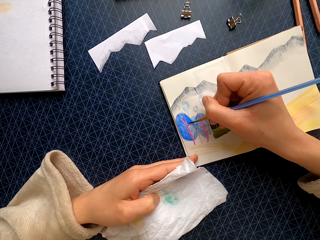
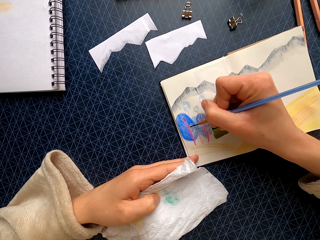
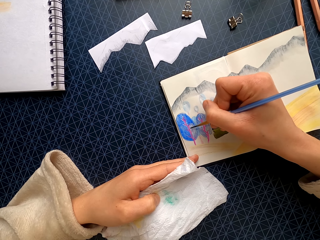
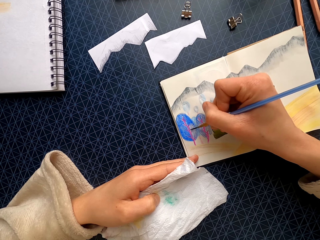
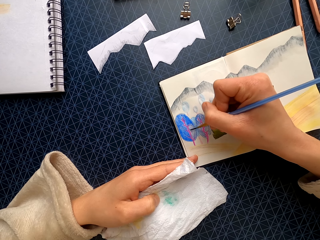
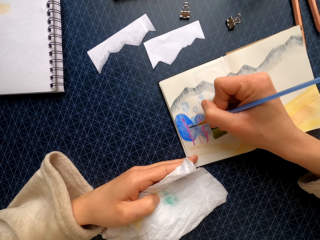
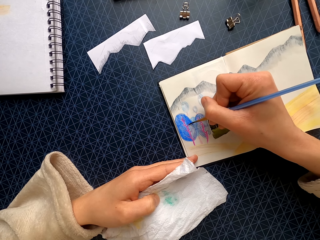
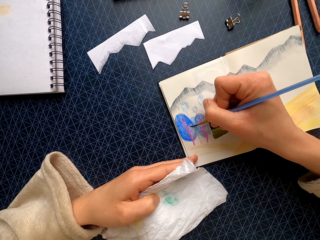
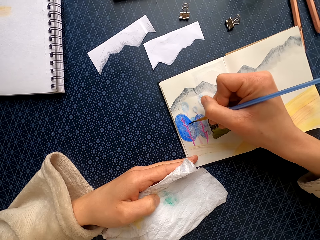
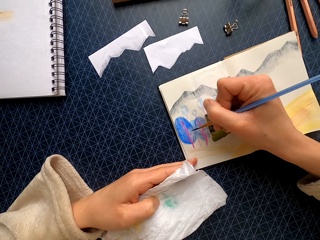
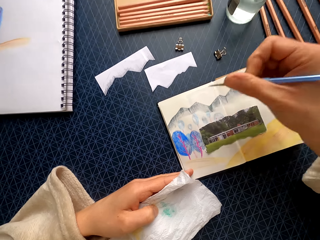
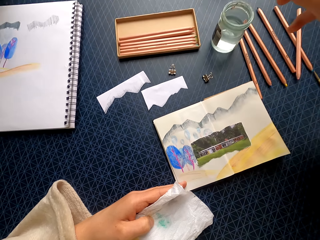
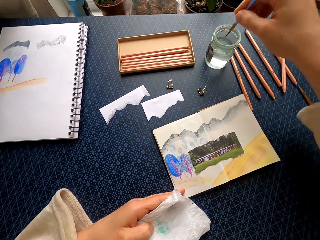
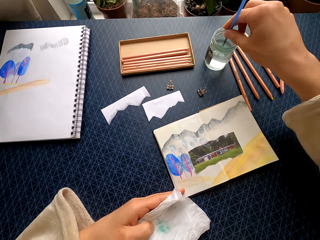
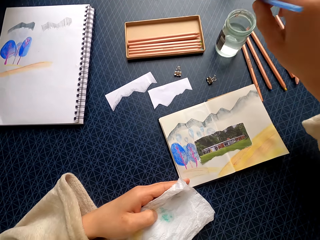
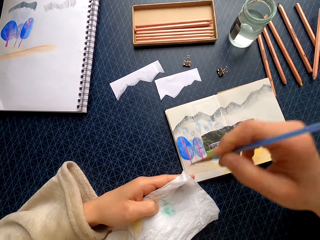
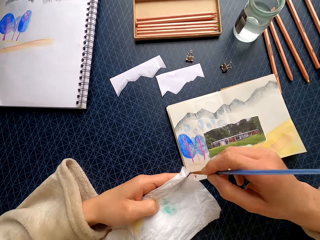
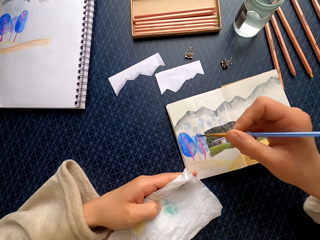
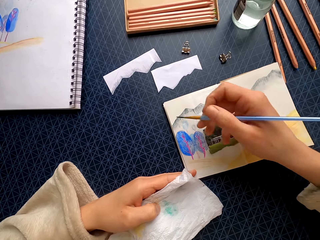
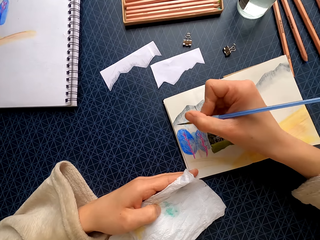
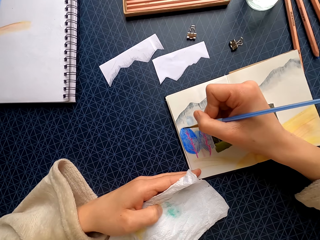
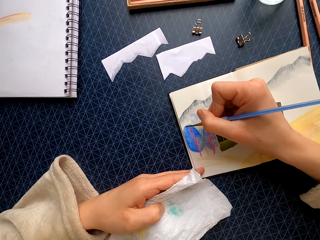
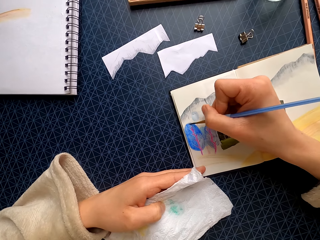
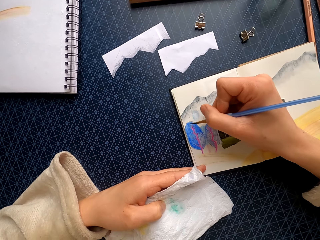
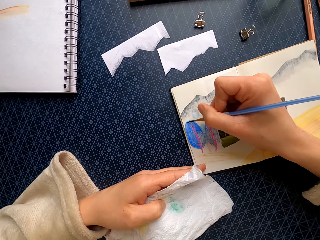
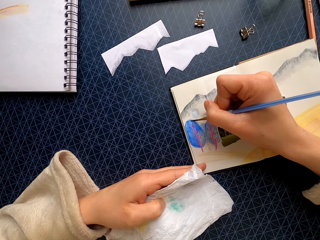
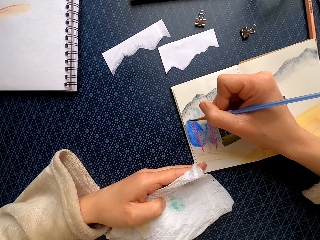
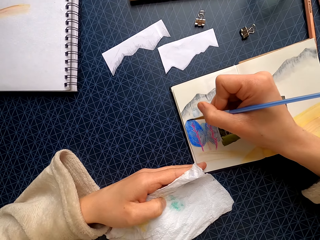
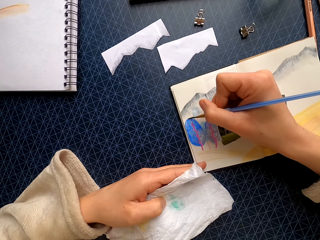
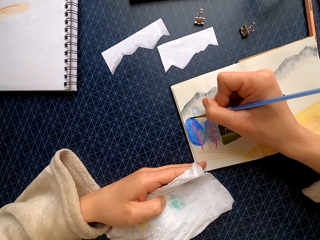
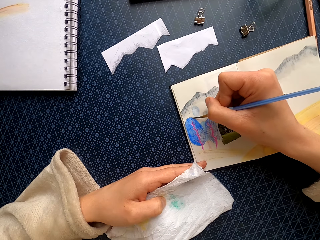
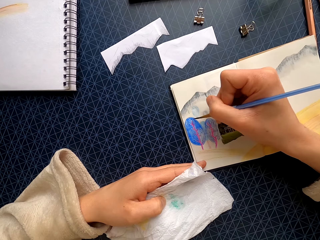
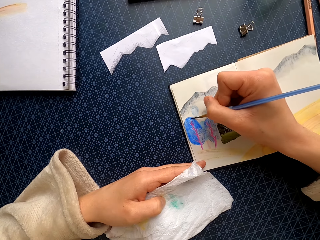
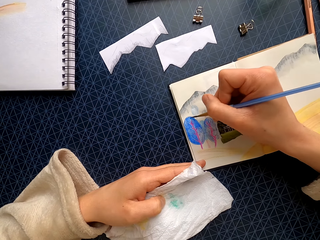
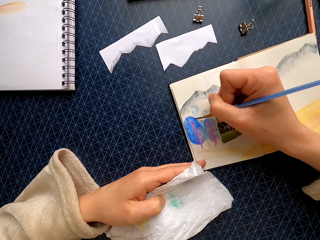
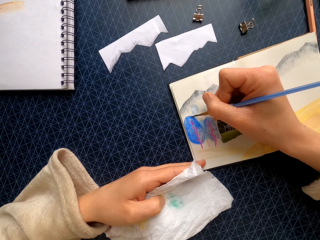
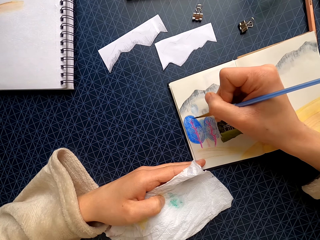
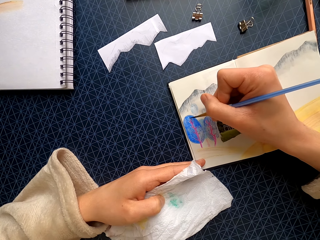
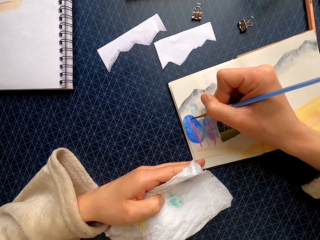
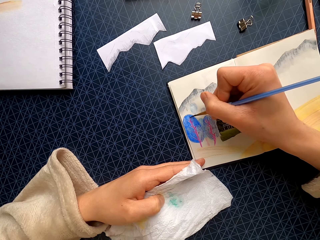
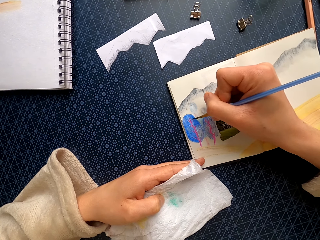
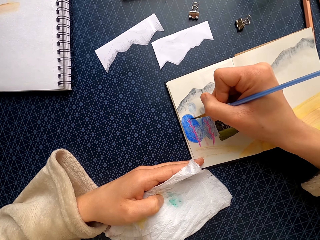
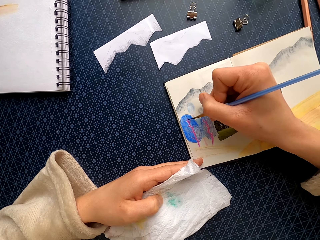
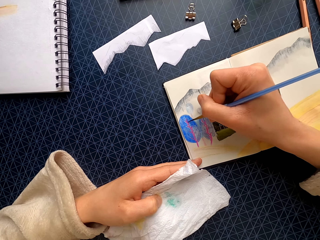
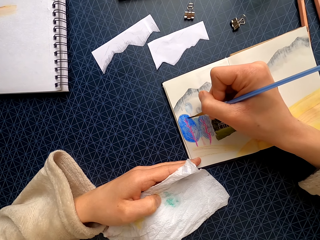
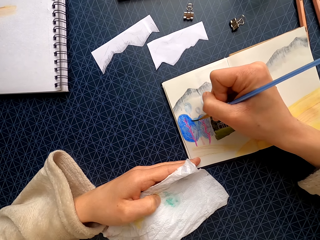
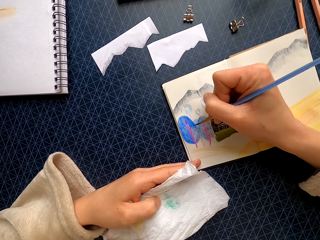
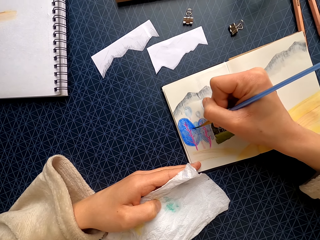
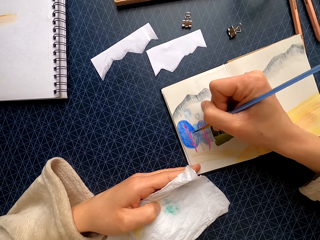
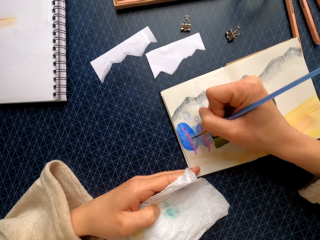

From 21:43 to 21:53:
The camera wearer dips the brush in water in the tin. They brush the paper towel. They color the drawing.

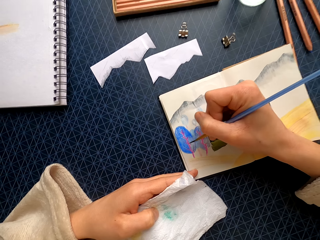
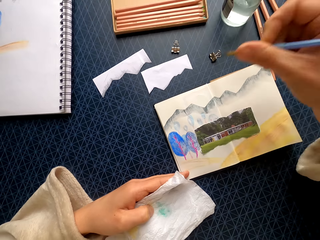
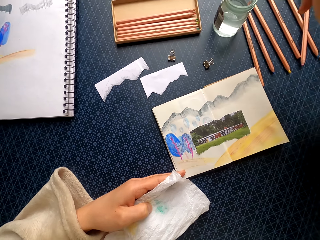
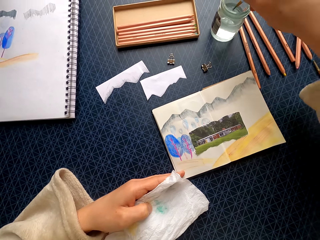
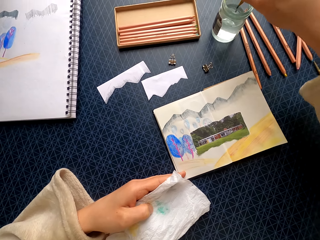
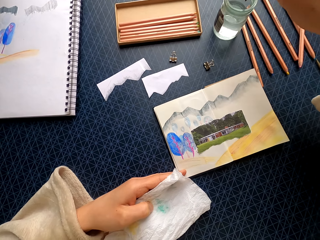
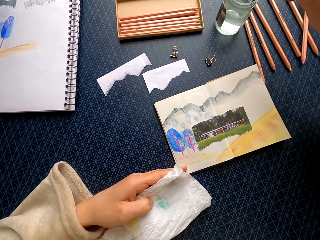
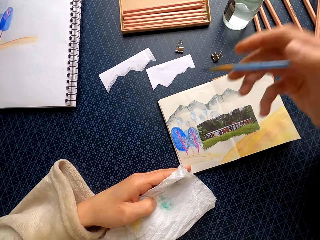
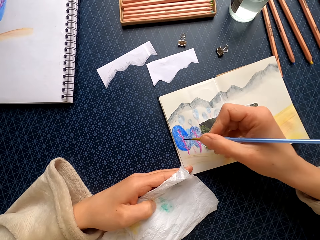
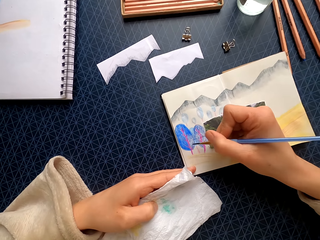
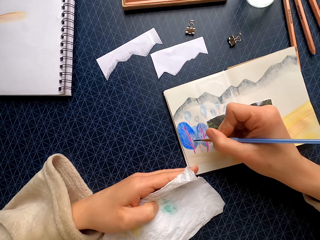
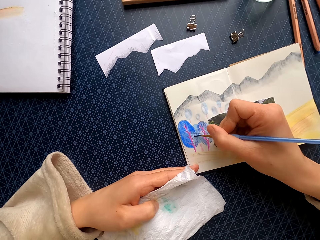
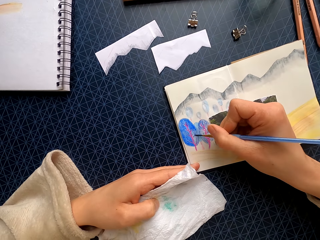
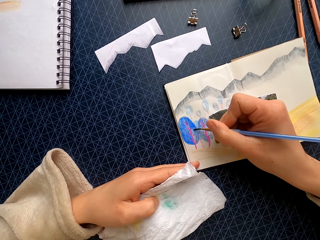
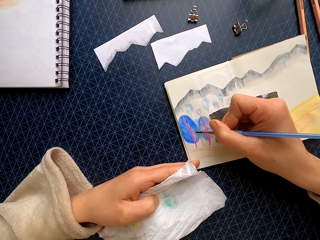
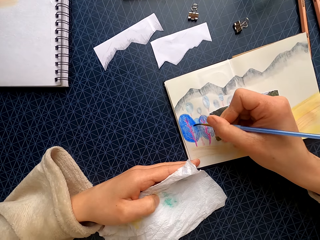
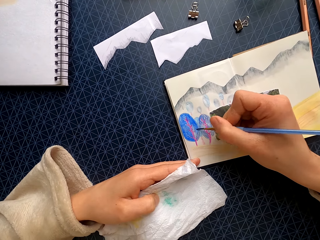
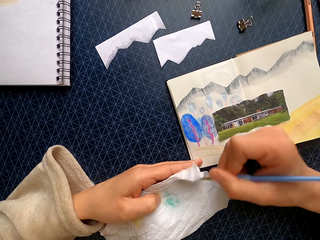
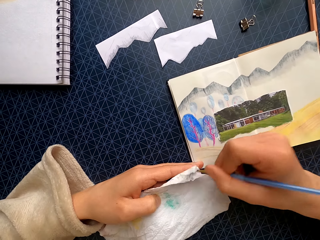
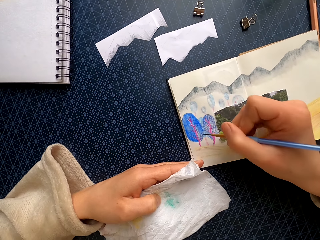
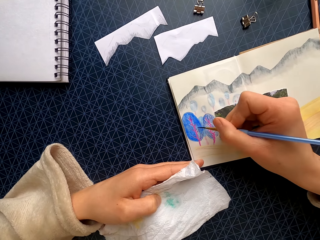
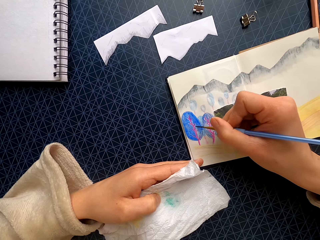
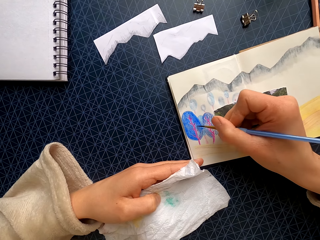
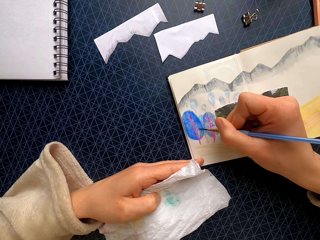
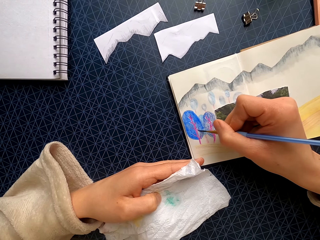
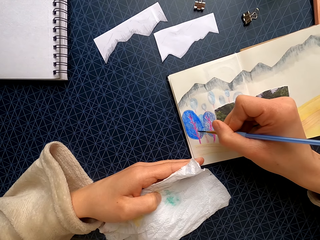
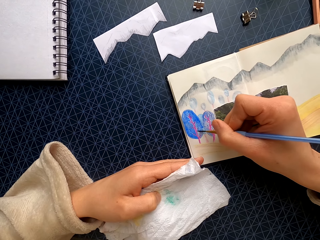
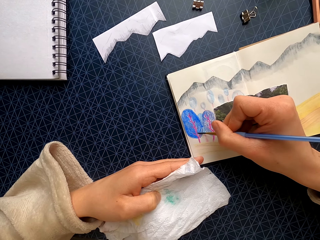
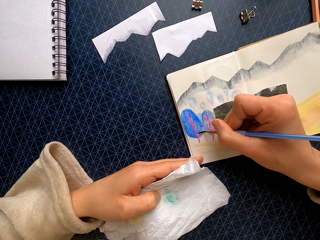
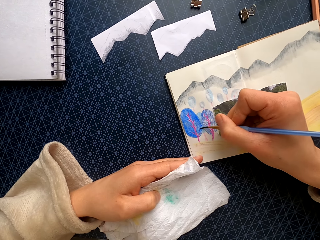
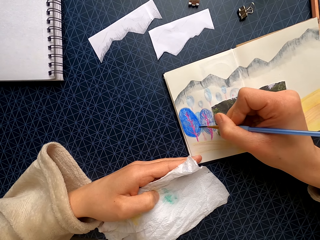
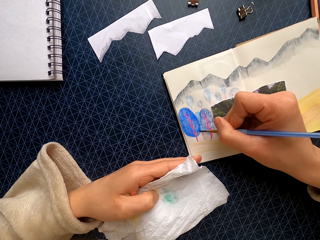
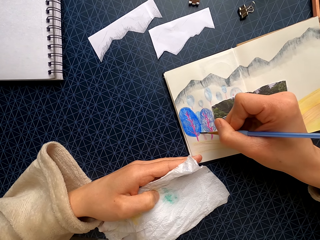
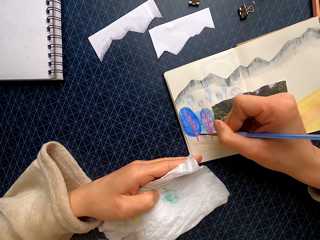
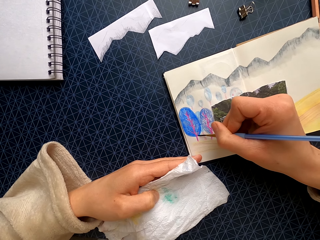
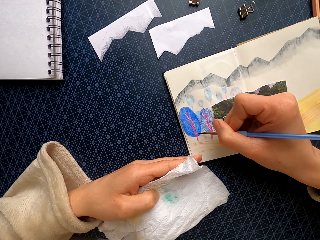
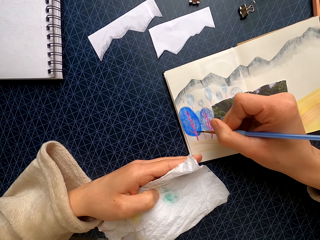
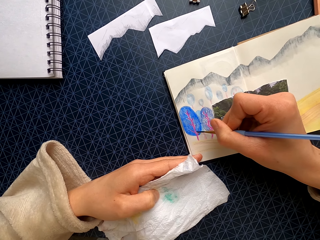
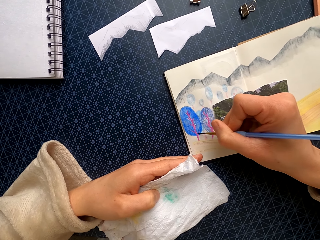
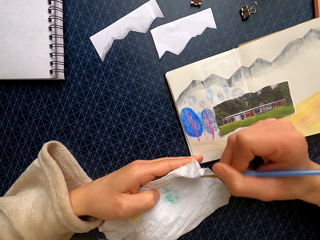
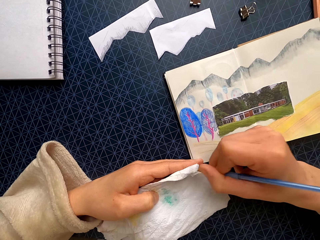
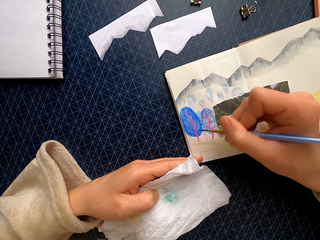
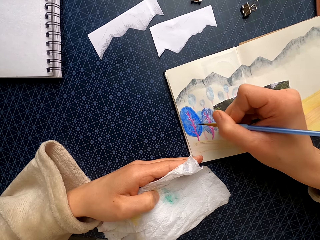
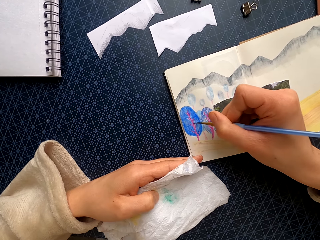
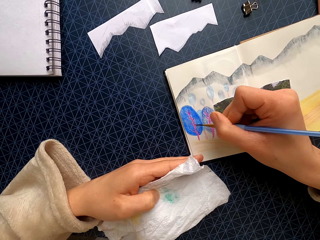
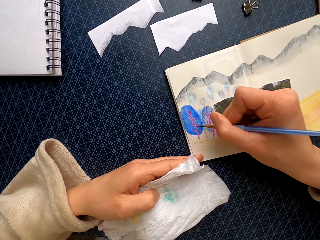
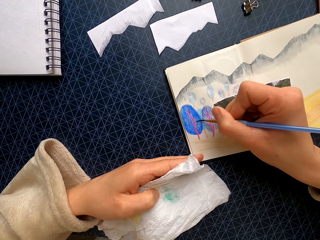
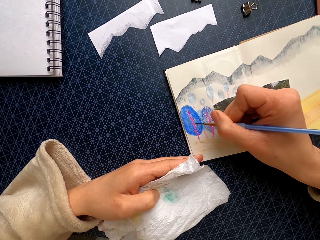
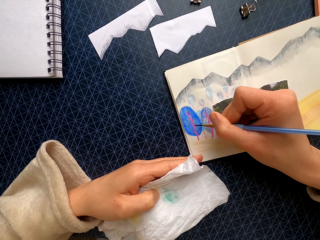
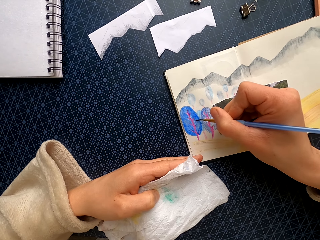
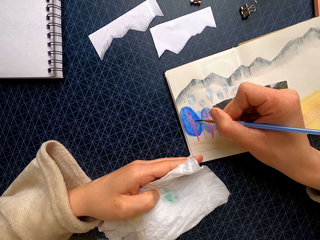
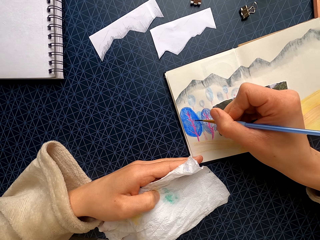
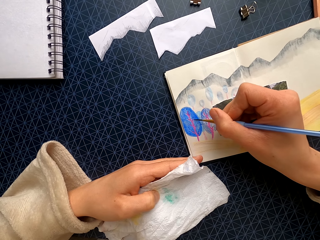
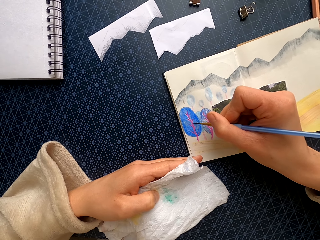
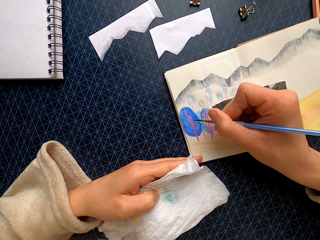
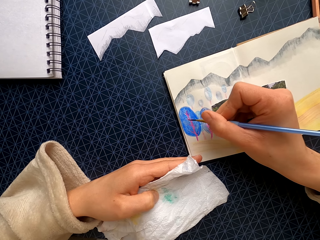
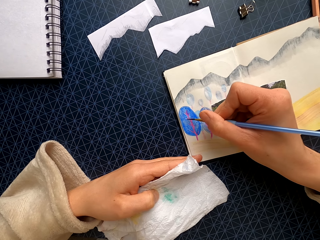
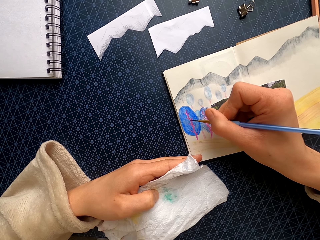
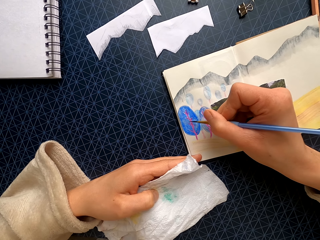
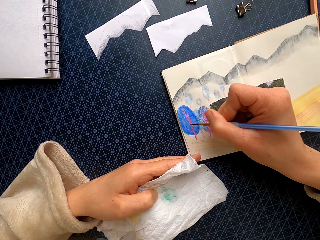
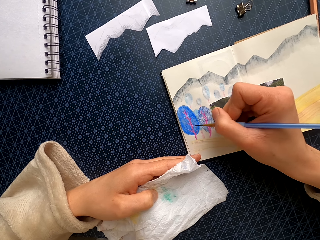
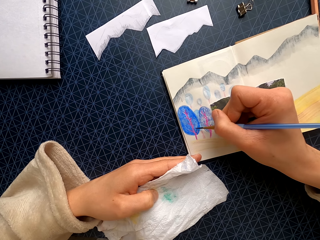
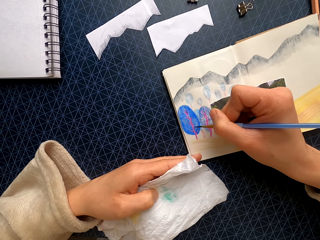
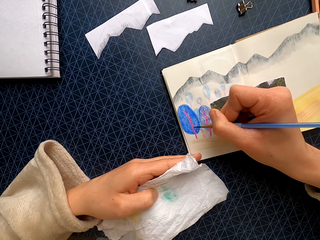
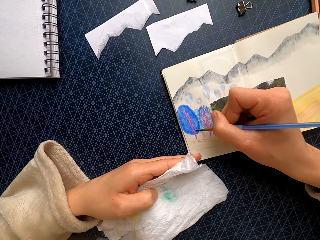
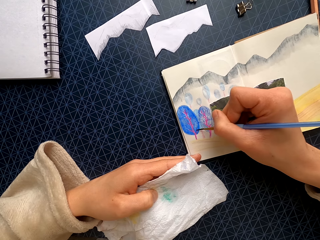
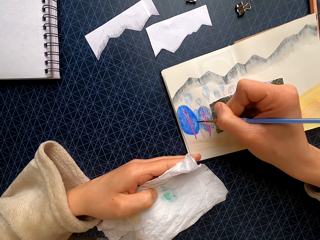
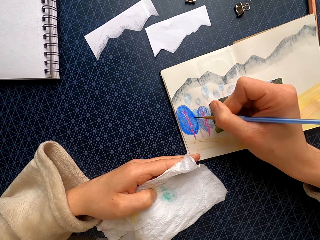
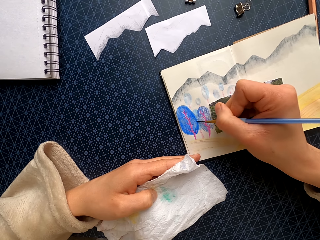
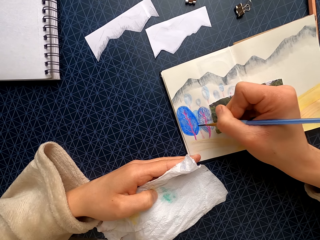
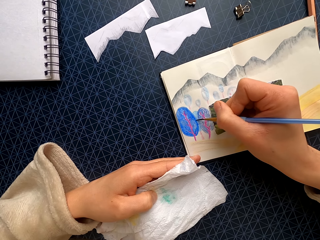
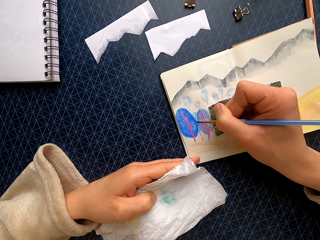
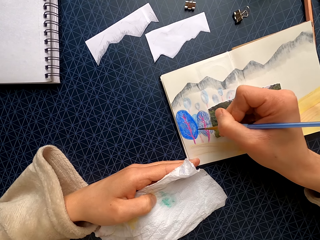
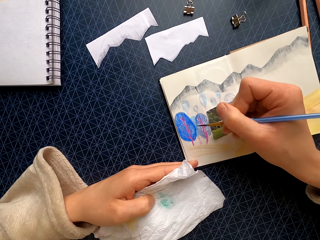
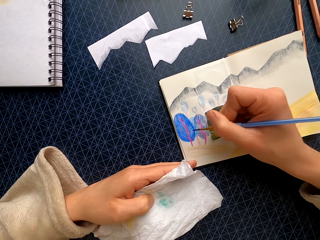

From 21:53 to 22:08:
The camera wearer dips the brush in water in the tin. They color the drawing. They brush the paper towel. They color the drawing. They brush the paper towel. They color the drawing.
